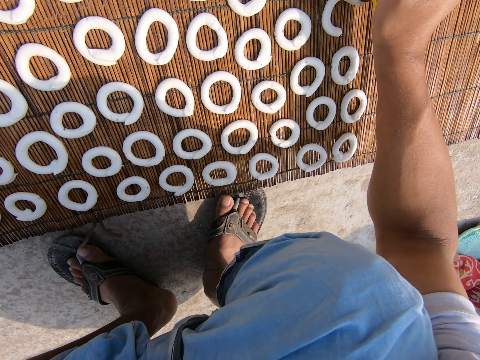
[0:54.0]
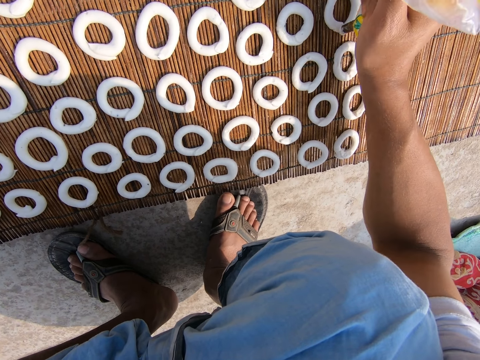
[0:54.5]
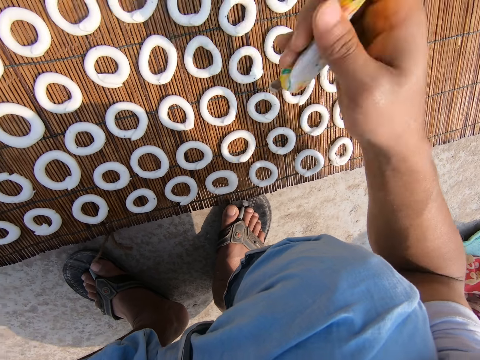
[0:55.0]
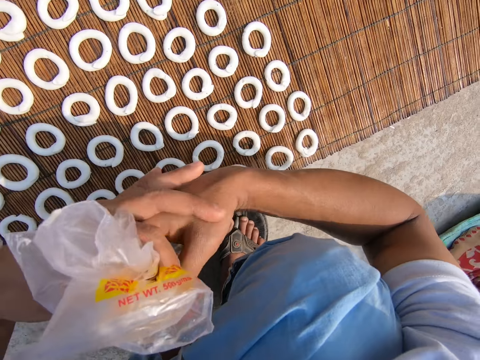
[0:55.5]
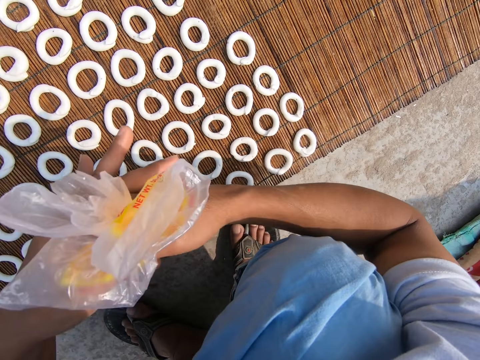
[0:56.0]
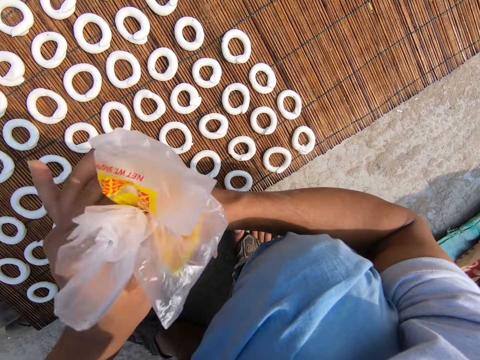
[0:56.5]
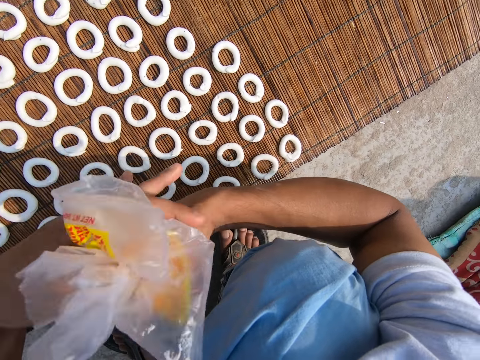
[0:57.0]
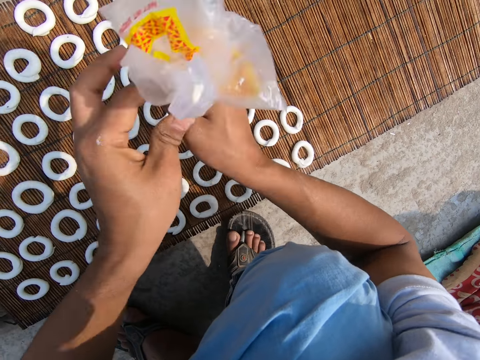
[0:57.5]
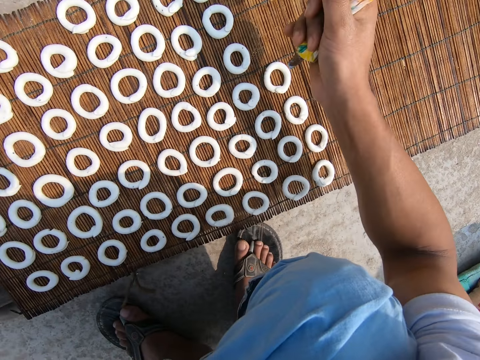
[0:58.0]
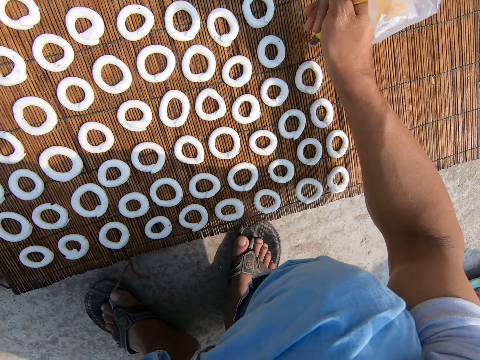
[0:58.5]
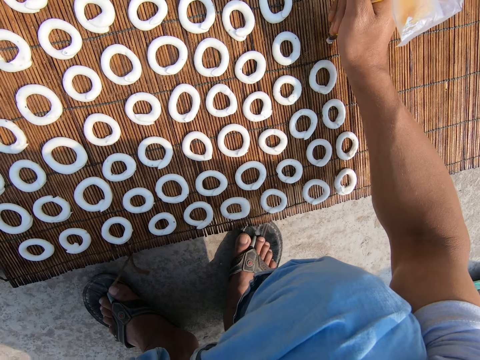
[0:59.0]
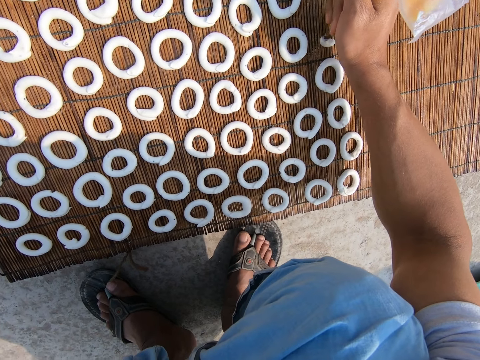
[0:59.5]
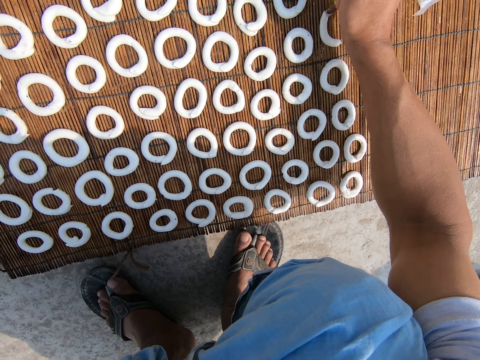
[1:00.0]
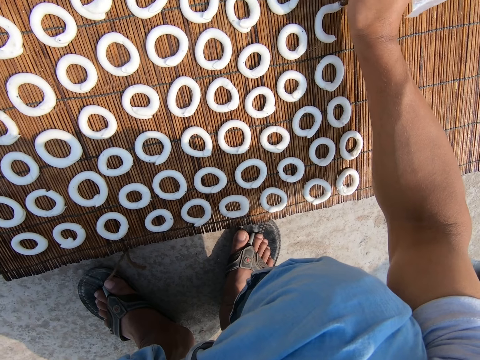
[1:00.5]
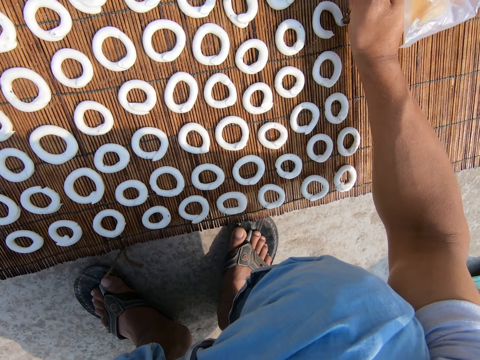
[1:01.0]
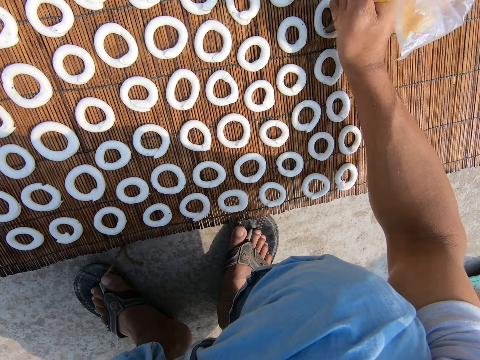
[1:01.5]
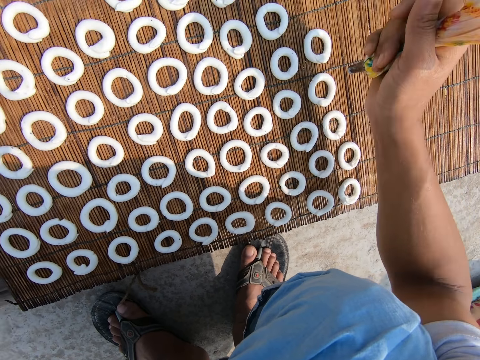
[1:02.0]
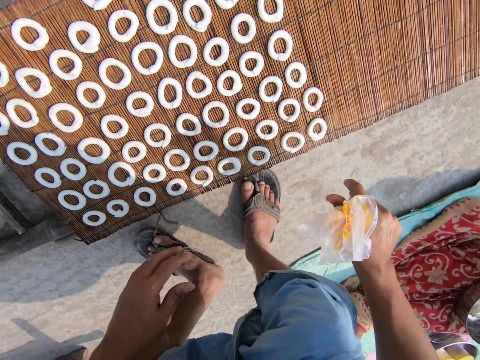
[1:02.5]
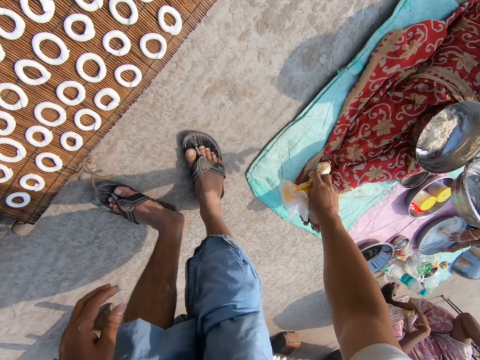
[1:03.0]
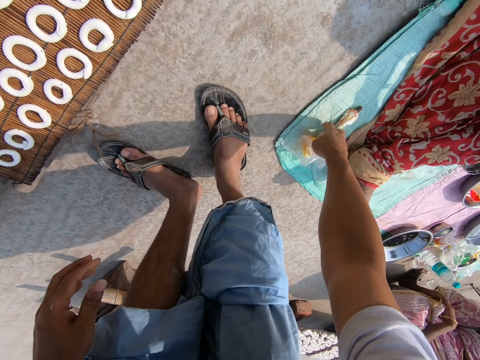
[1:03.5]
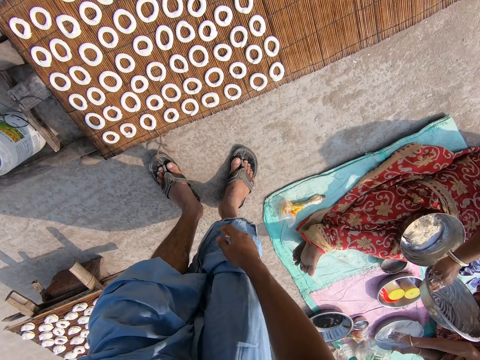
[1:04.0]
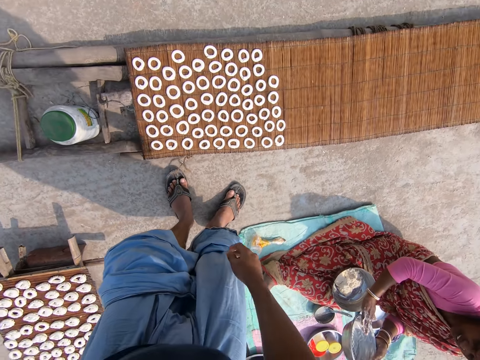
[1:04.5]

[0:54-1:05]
The camera wearer ties the polythene paper. He adjusts the paper with his hands. He squeezes dough on the mat and forms circles with the paste. He arises from the floor. He puts the polythene paper on the sack on the floor.
